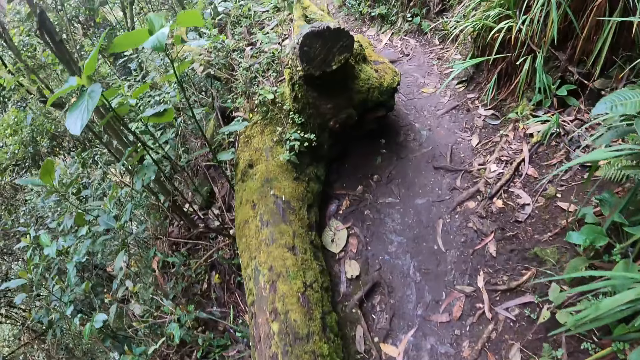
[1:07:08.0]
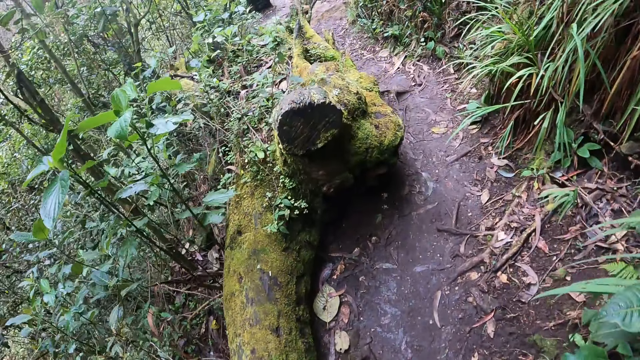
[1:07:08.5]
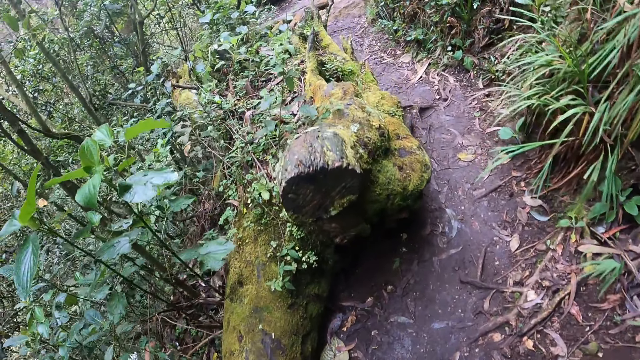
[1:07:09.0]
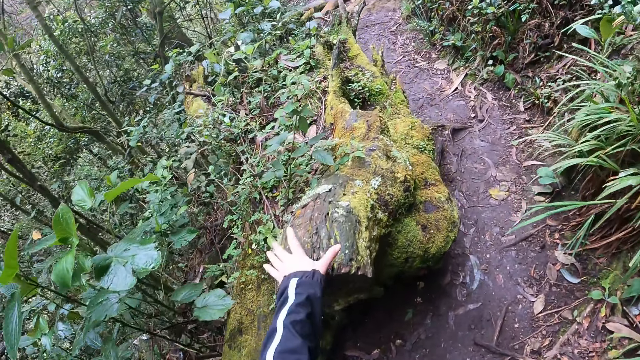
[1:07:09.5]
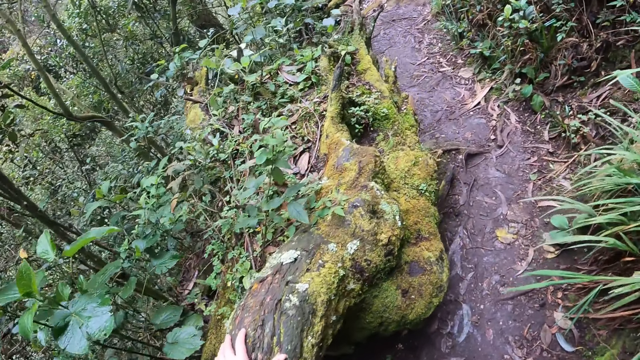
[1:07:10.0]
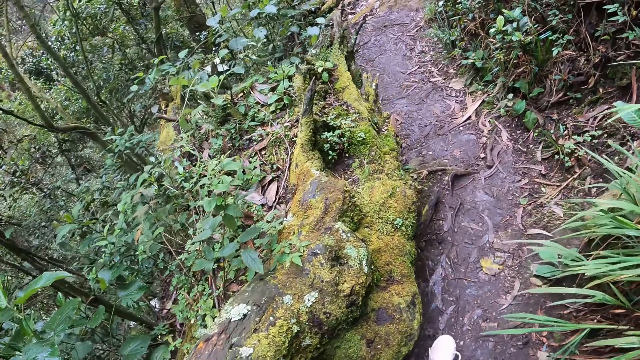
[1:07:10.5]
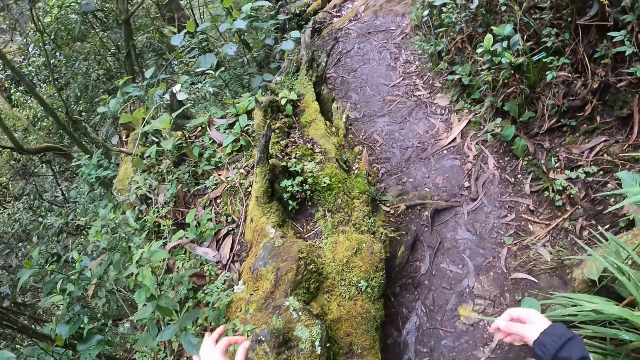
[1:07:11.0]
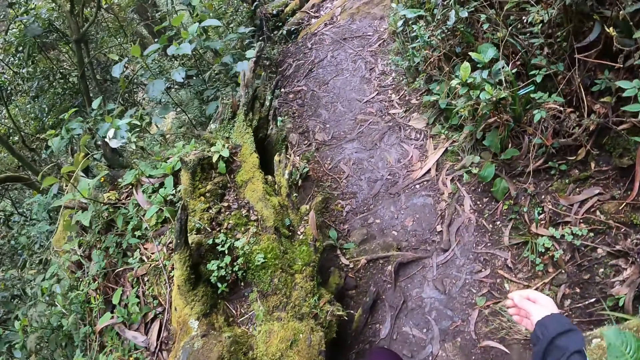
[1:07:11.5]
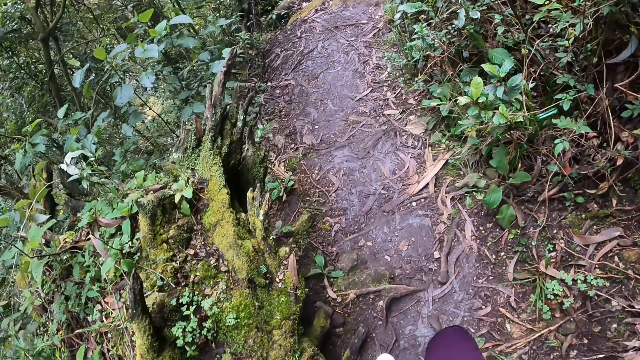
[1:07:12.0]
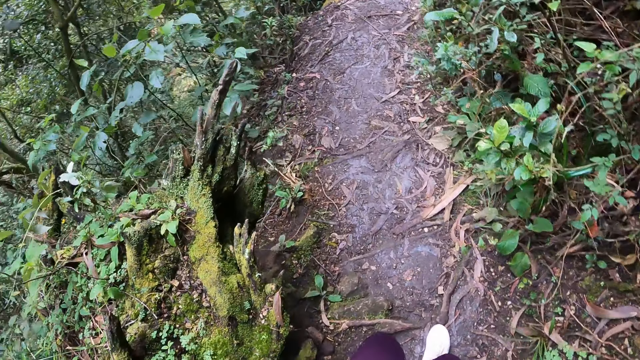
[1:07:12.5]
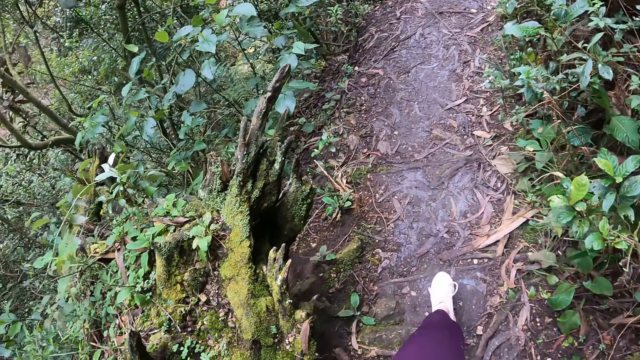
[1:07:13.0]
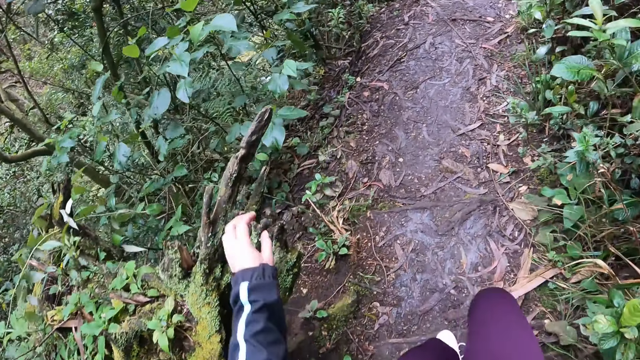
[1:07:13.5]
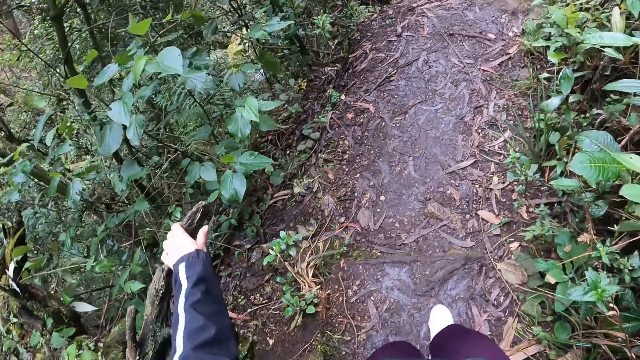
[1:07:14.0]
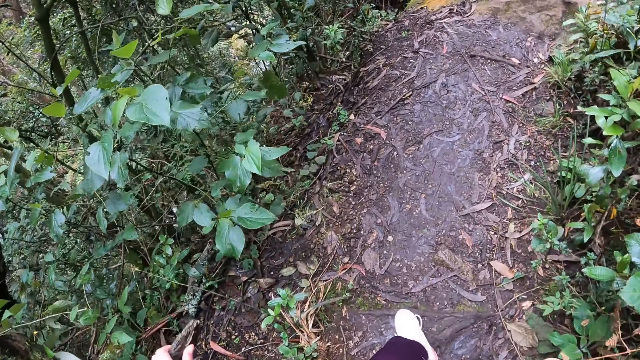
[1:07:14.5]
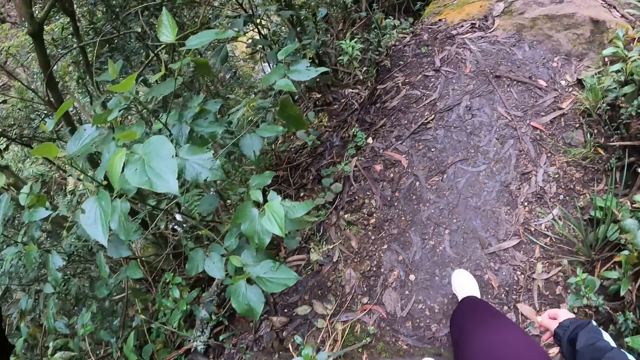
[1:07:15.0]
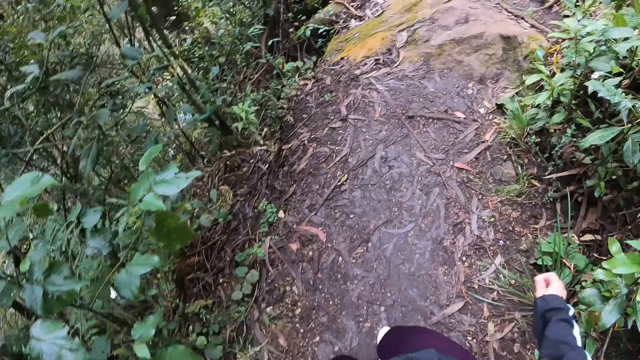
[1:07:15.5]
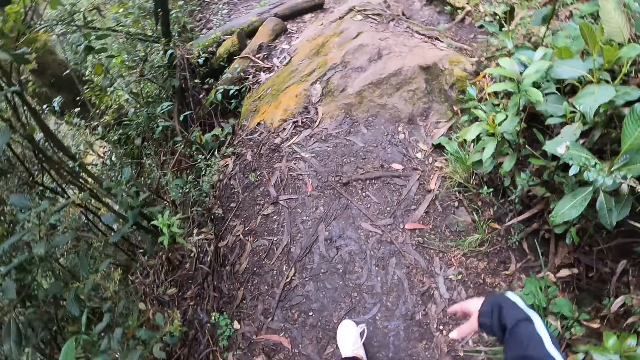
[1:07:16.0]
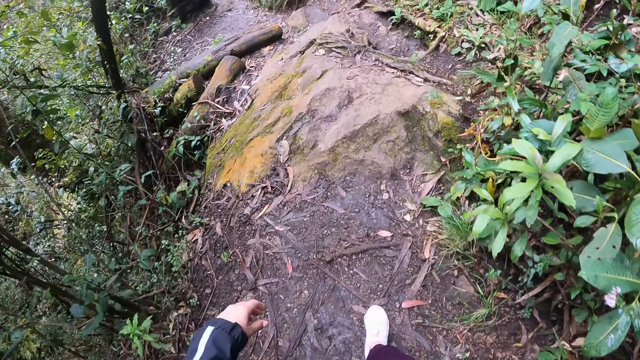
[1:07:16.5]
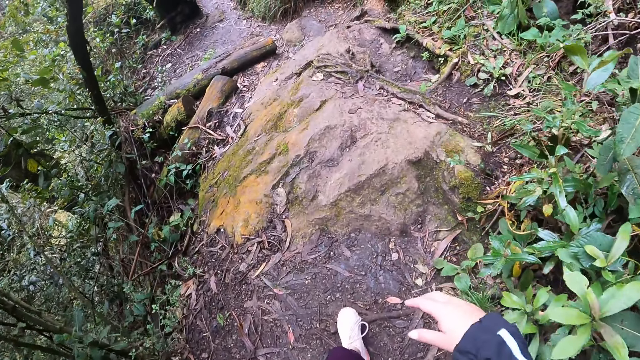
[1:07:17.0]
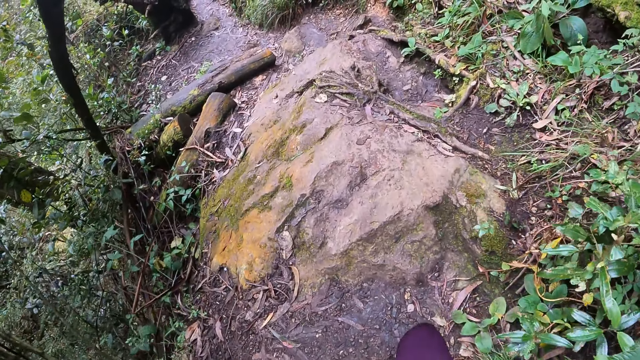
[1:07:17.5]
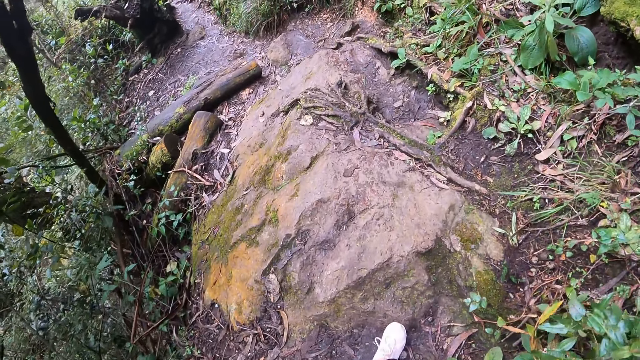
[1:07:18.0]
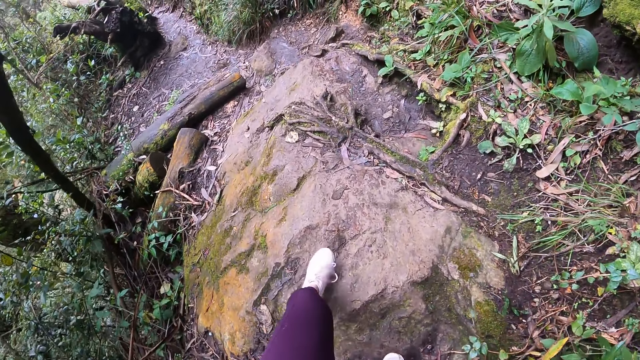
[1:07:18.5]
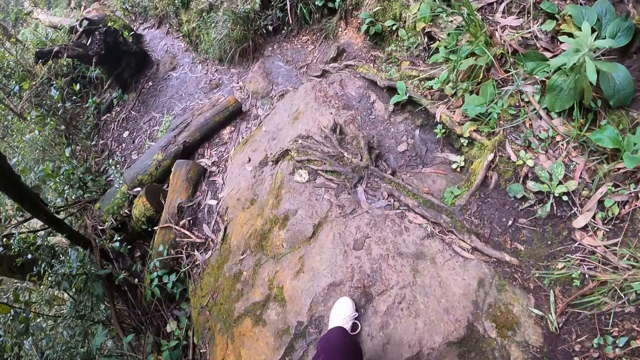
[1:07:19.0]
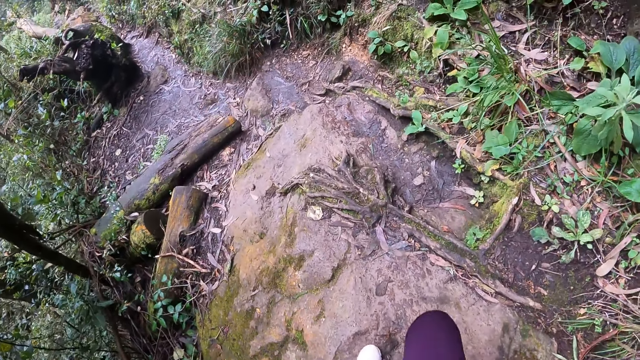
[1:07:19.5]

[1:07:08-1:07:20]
The camera wearer touches a tree with her left hand. She touches the tree with her left hand again.

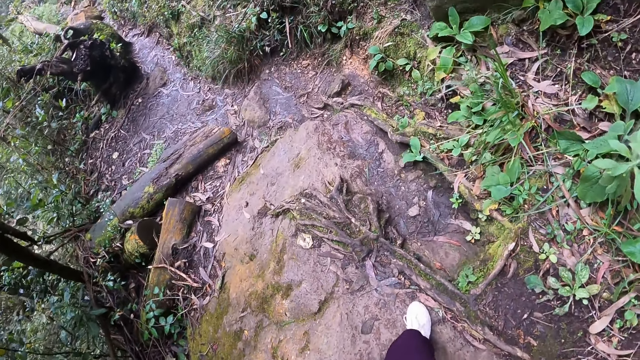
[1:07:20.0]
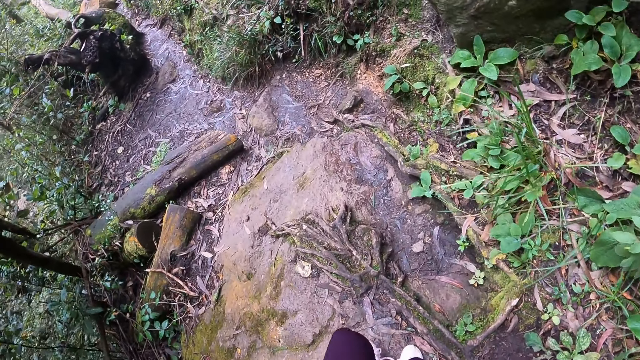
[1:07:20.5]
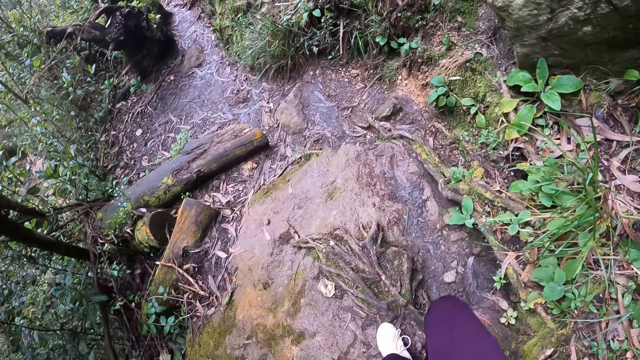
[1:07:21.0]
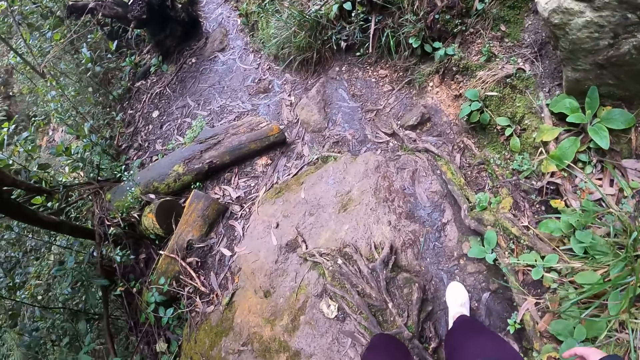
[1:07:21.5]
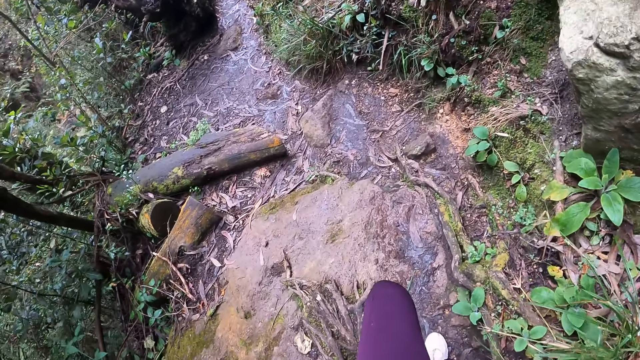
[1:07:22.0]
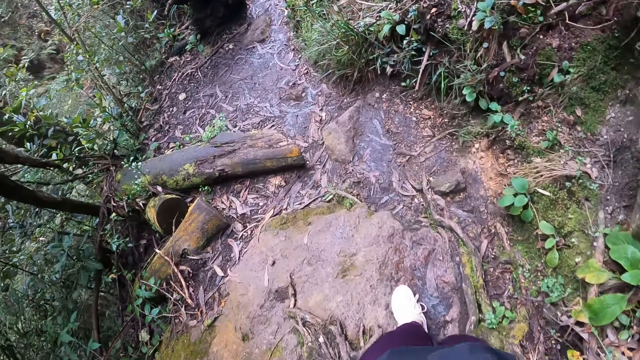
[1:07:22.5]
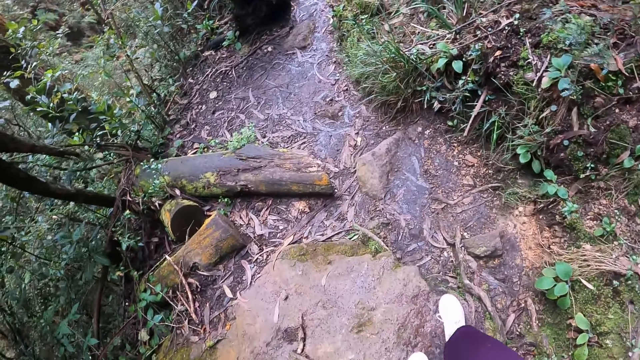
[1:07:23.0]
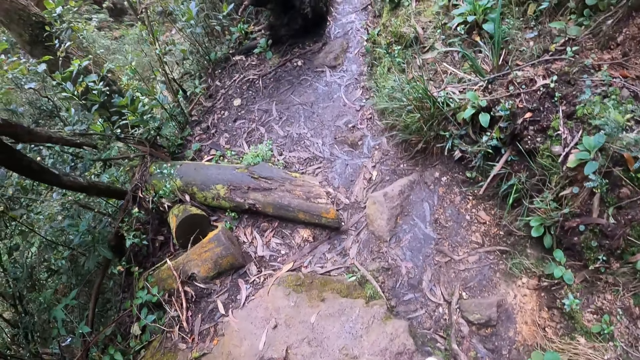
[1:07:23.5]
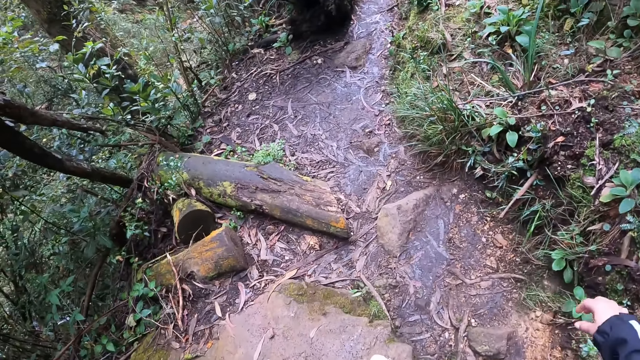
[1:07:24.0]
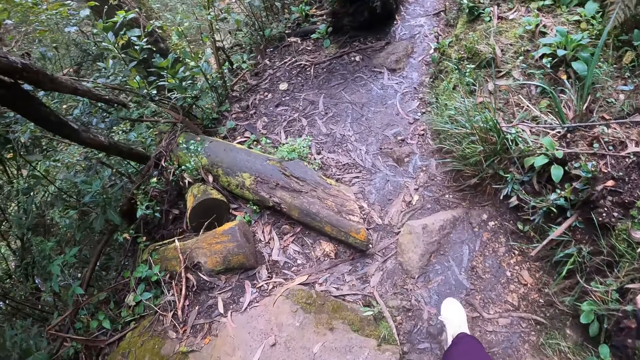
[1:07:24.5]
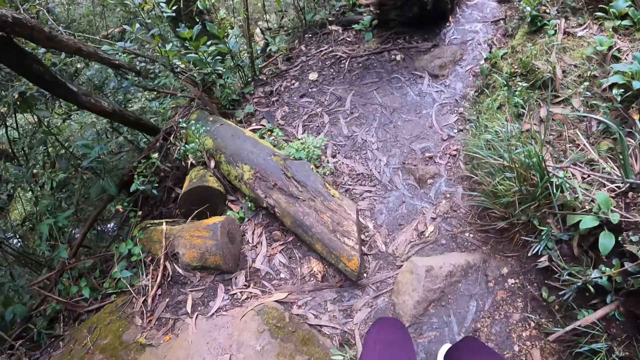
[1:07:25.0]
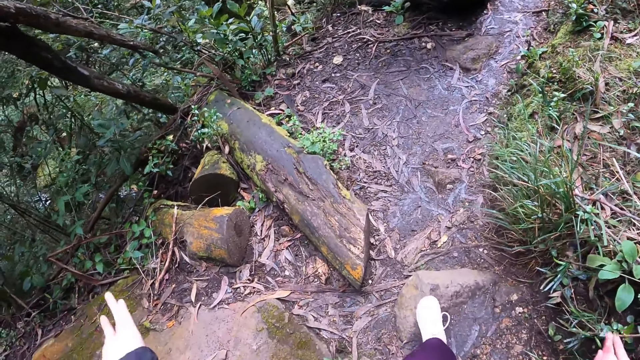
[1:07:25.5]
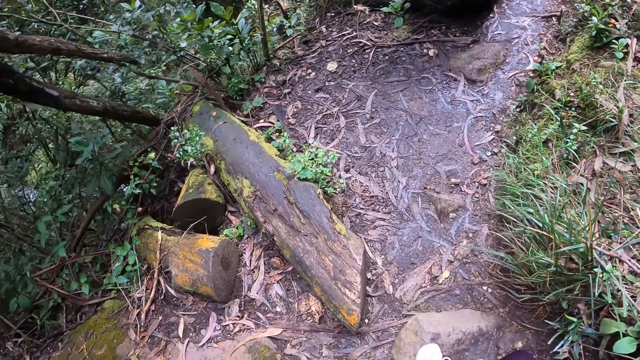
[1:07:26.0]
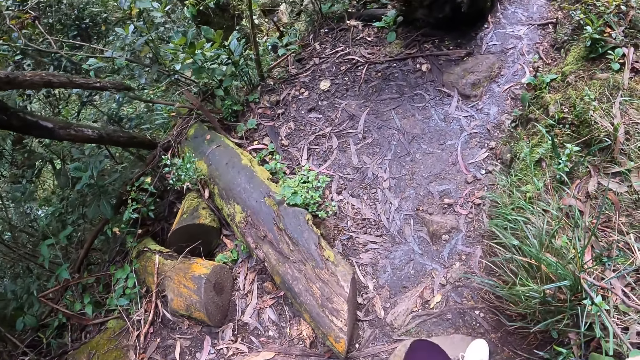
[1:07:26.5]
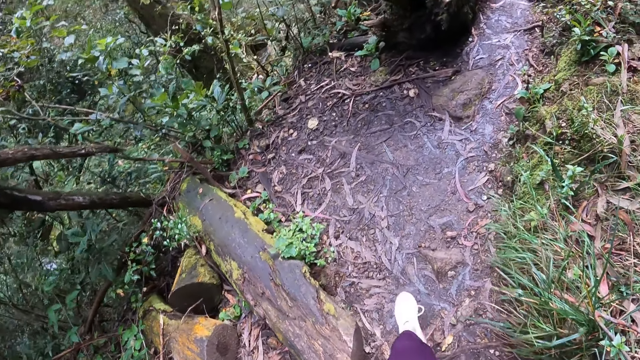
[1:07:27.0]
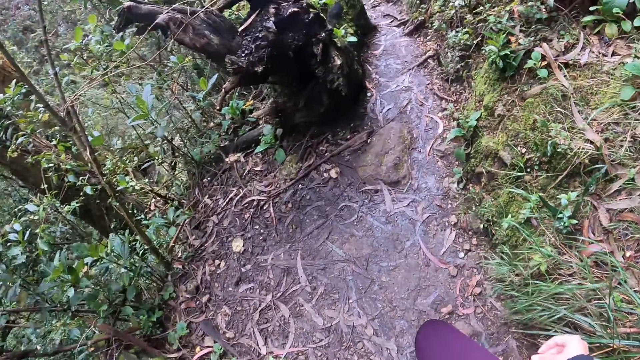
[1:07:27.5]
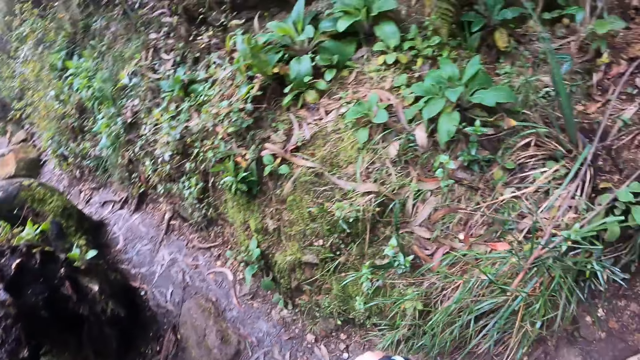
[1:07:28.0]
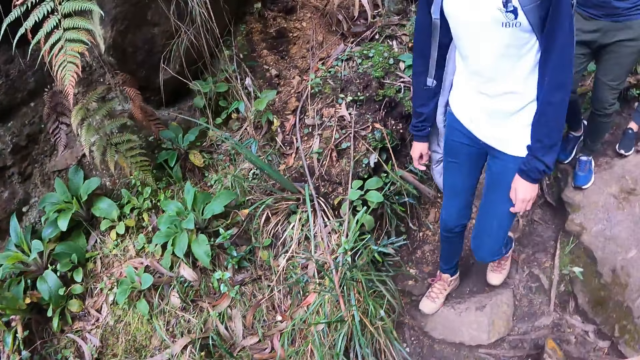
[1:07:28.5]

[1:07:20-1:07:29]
The camera wearer interacts with the woman.
